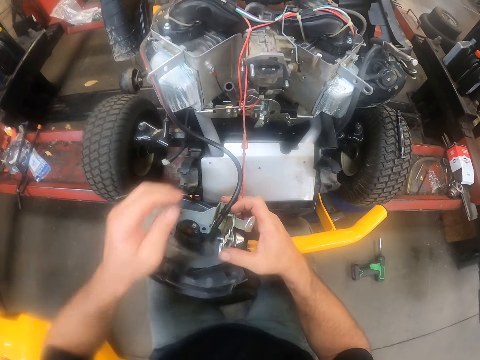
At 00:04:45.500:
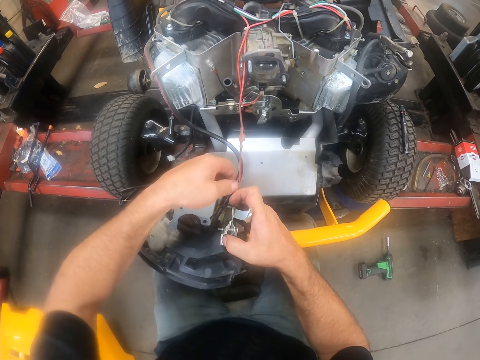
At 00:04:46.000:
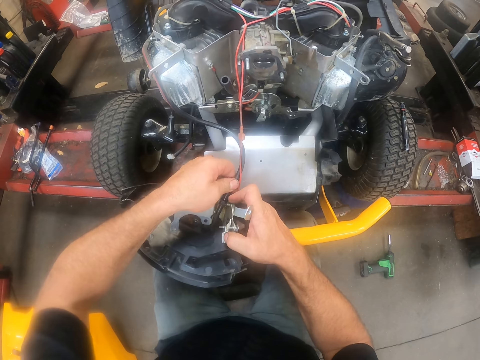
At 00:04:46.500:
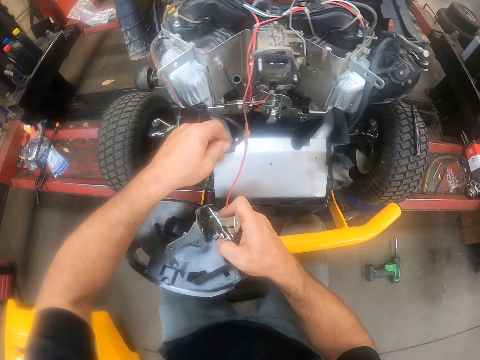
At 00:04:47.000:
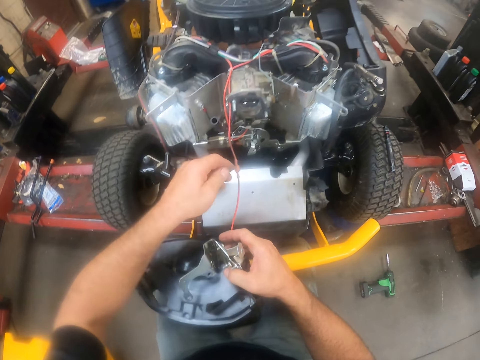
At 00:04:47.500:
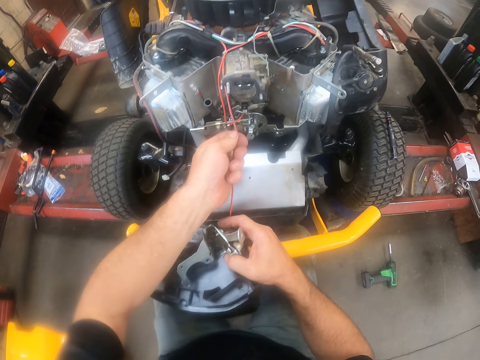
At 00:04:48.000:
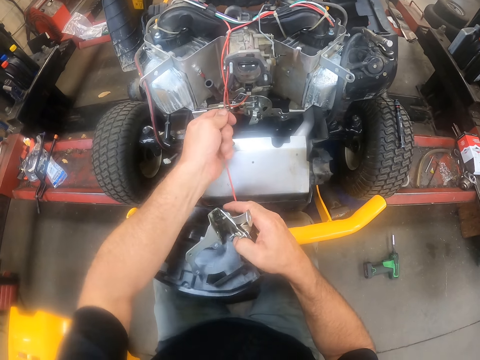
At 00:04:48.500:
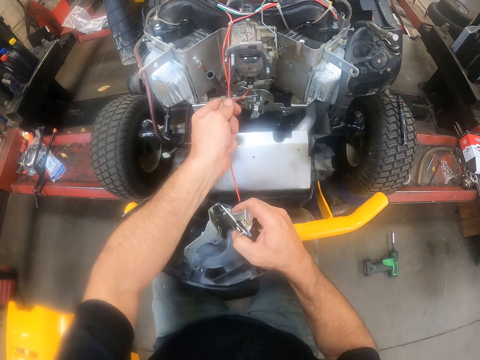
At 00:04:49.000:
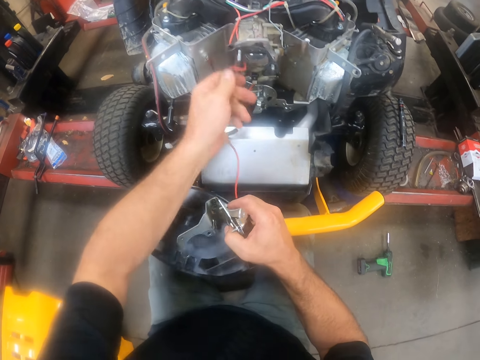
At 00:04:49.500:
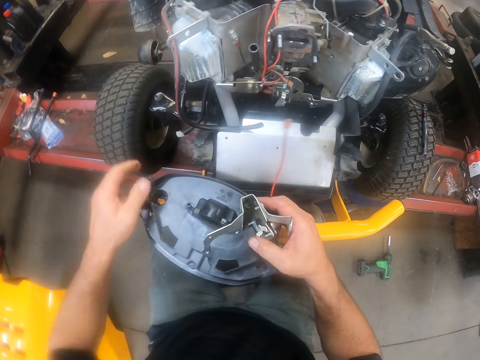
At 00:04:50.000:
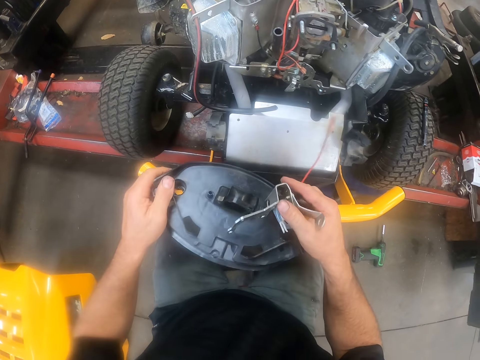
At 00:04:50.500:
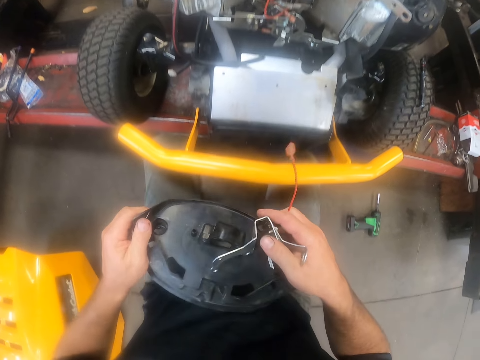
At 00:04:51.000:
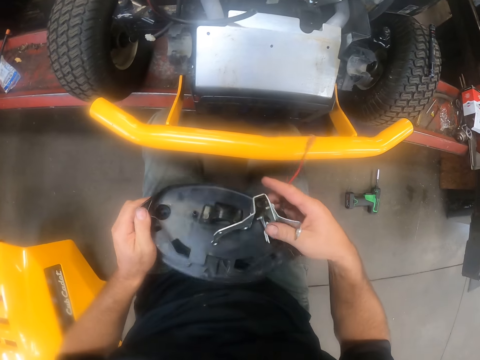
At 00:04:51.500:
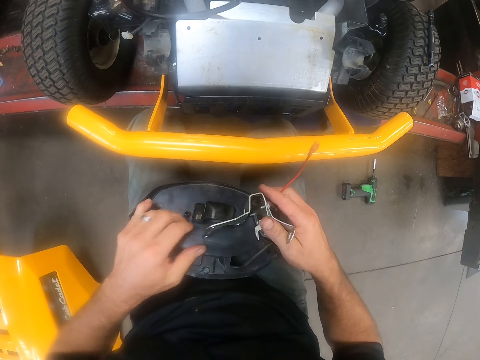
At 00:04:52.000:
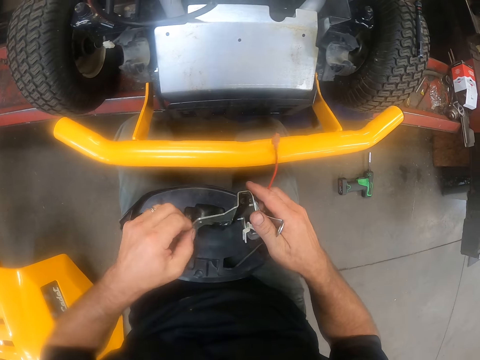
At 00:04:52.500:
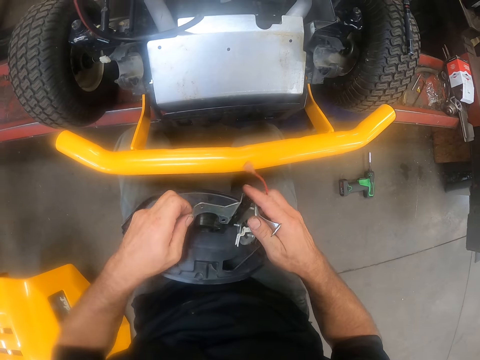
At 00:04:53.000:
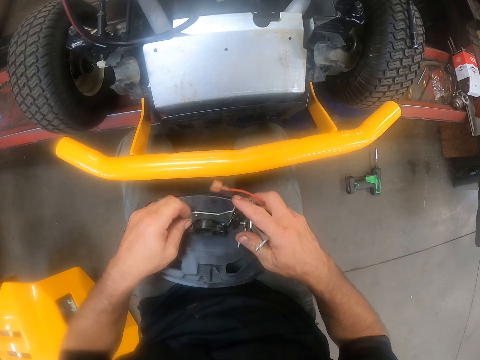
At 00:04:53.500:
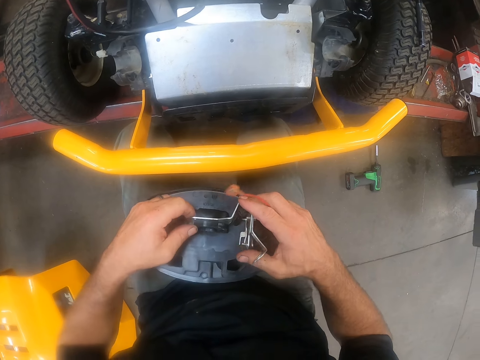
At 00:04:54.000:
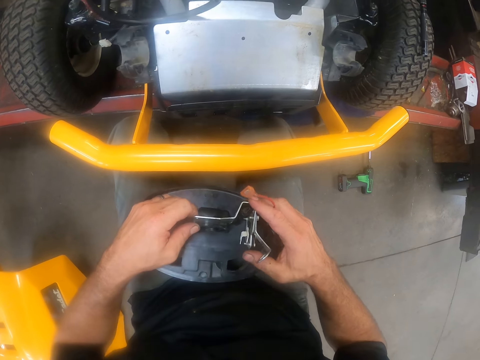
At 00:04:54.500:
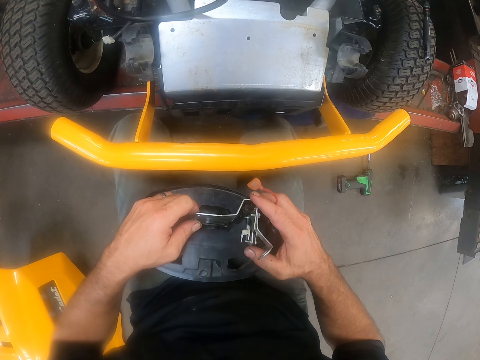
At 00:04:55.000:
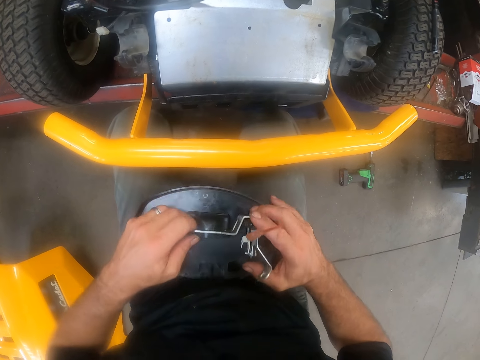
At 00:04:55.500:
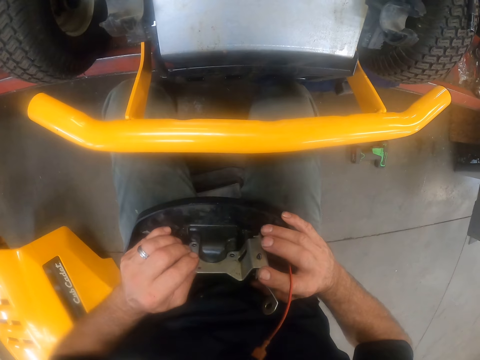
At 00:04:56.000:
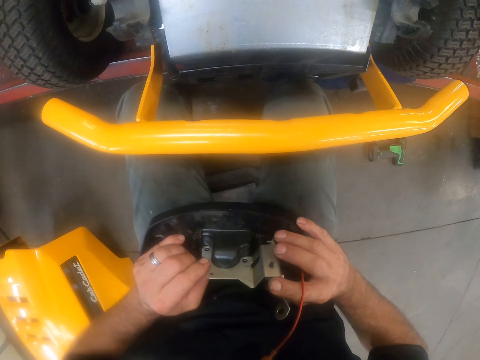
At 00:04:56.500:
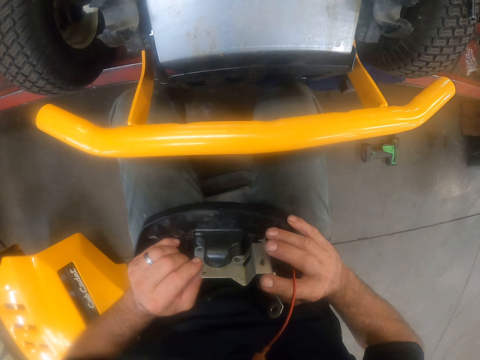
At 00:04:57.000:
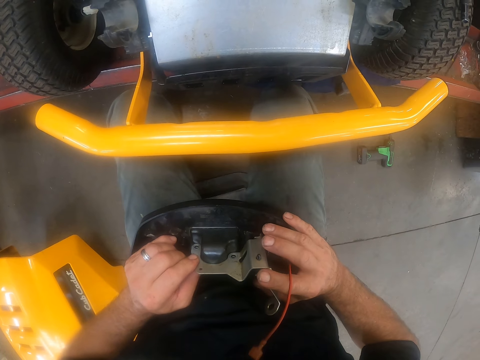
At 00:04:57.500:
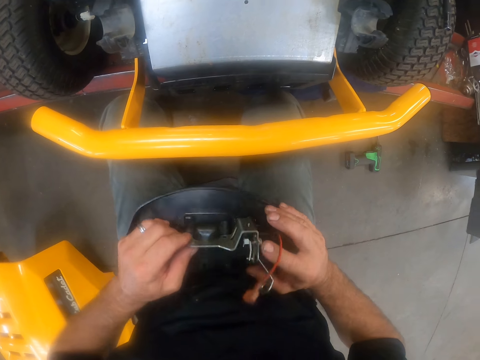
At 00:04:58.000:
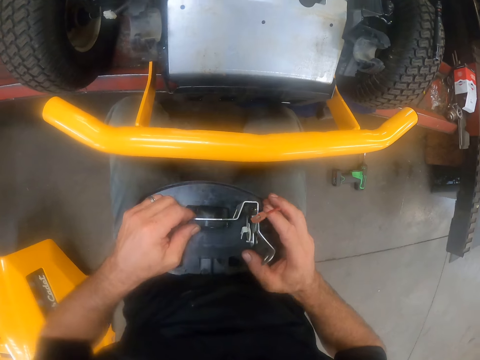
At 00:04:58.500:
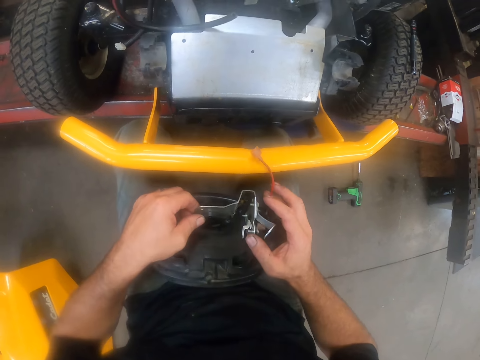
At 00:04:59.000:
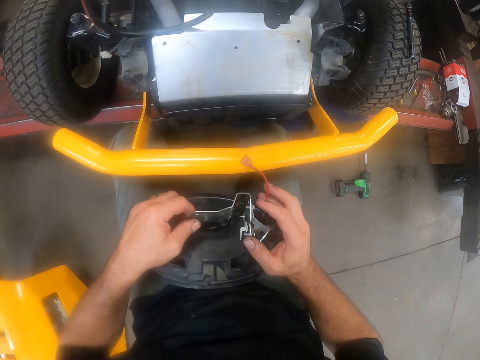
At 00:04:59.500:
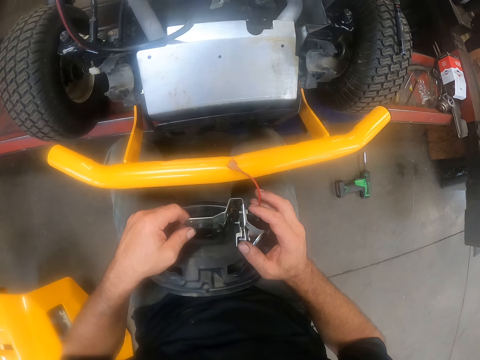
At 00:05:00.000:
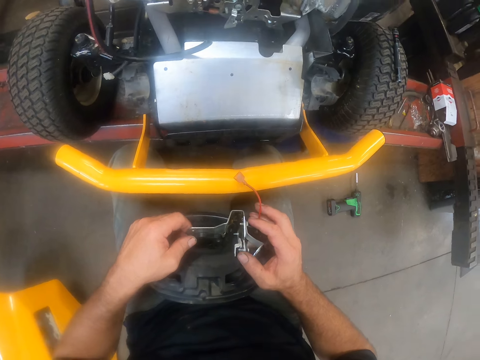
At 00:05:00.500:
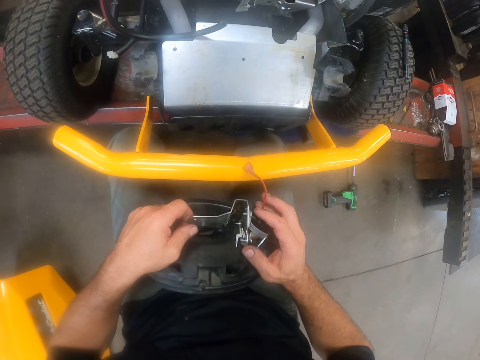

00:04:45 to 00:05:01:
The camera wearer pulls out a cable from the deck cover of the carburettor or lawn mower part. They pull out another cable from the deck cover of the carburettor. They examine the deck cover of the carburettor. They hold the lawn mower part. They look at the lawn mower part.

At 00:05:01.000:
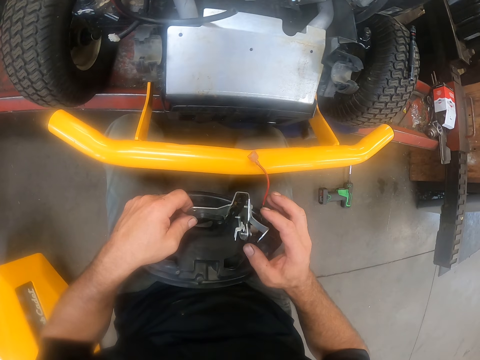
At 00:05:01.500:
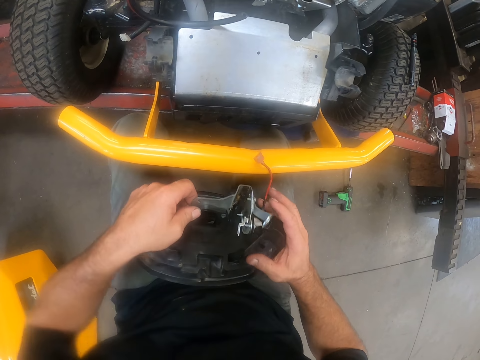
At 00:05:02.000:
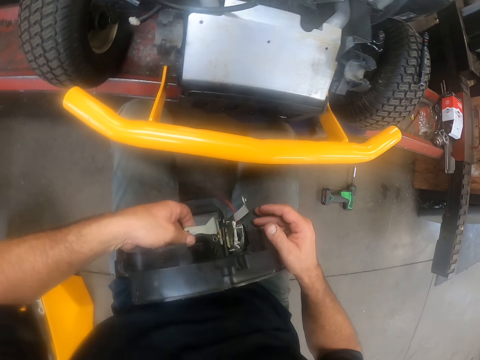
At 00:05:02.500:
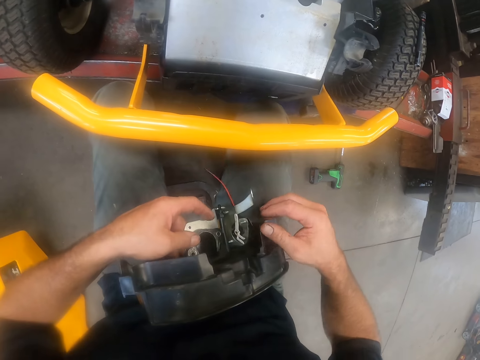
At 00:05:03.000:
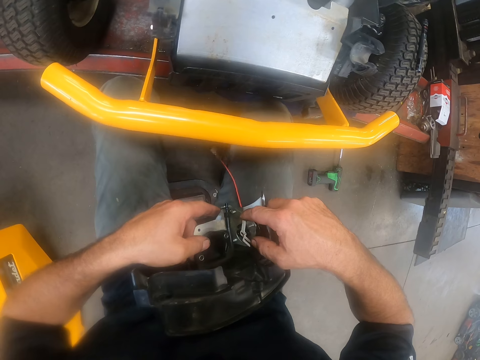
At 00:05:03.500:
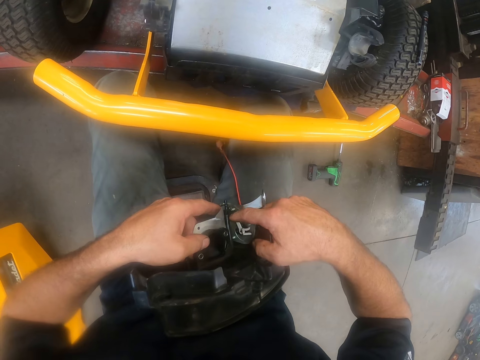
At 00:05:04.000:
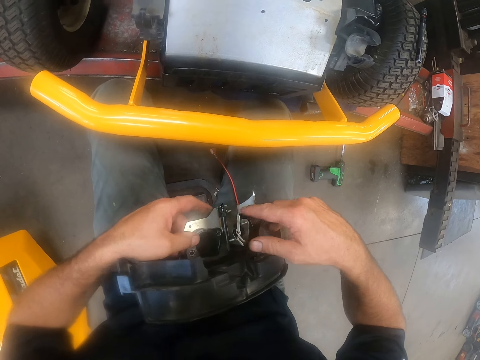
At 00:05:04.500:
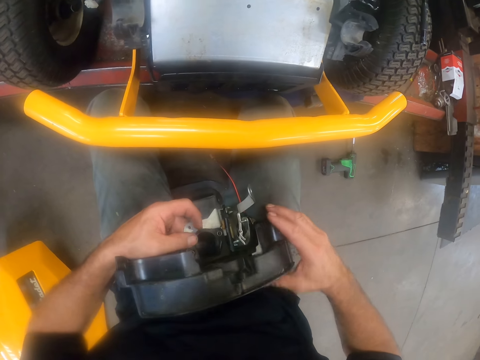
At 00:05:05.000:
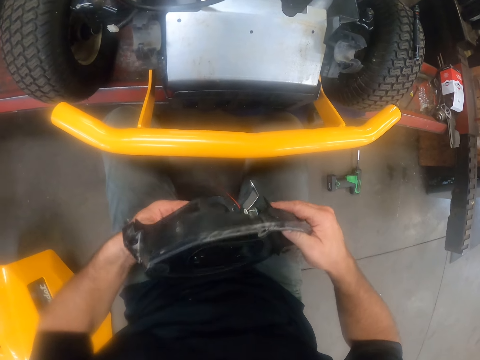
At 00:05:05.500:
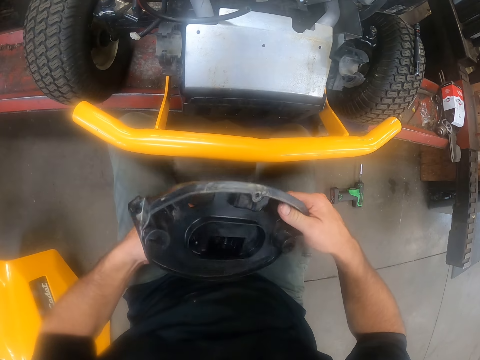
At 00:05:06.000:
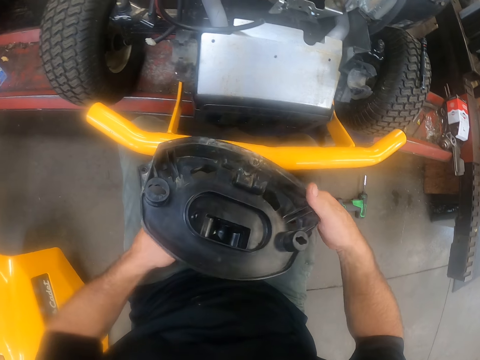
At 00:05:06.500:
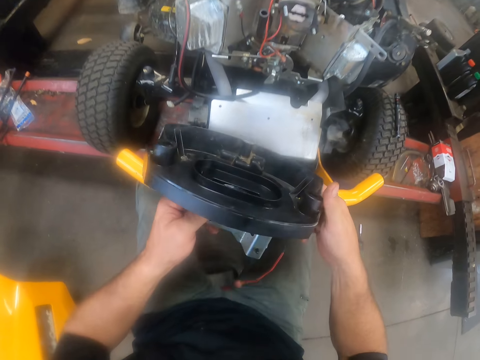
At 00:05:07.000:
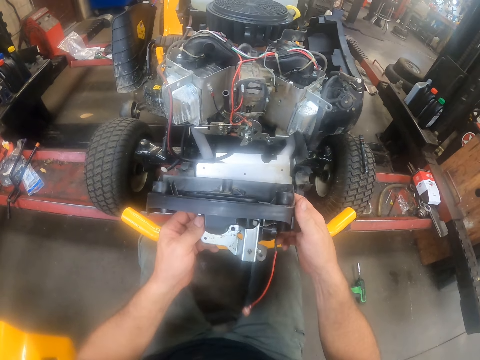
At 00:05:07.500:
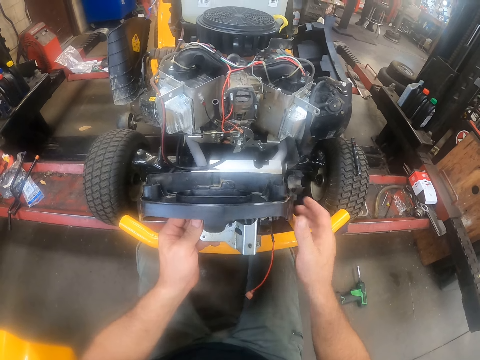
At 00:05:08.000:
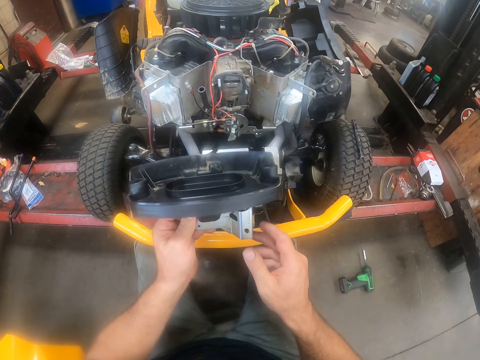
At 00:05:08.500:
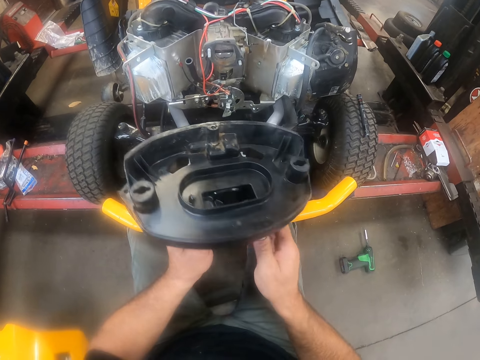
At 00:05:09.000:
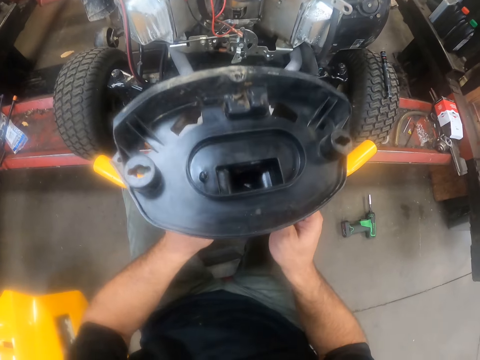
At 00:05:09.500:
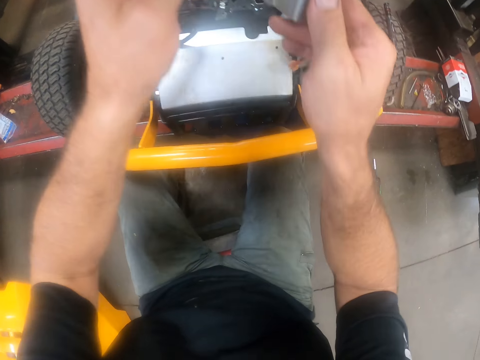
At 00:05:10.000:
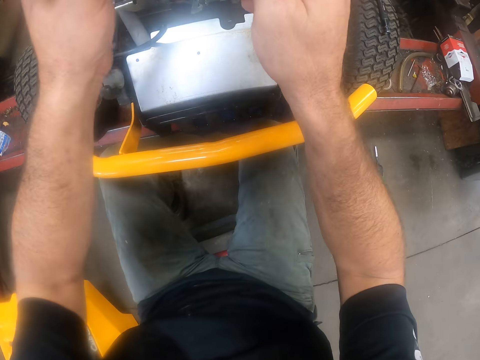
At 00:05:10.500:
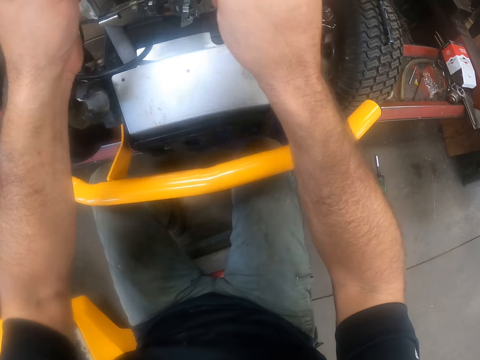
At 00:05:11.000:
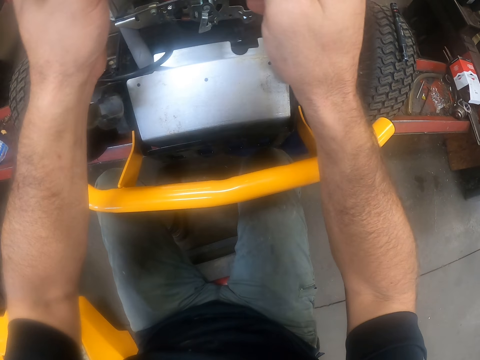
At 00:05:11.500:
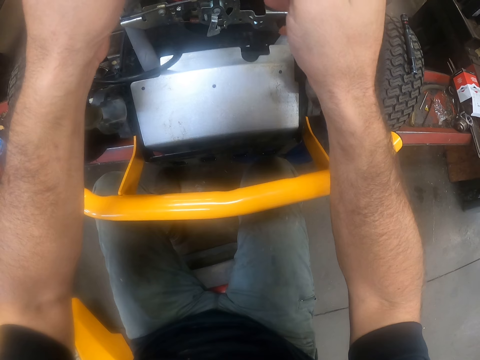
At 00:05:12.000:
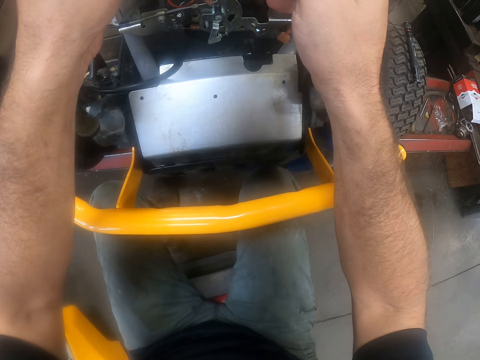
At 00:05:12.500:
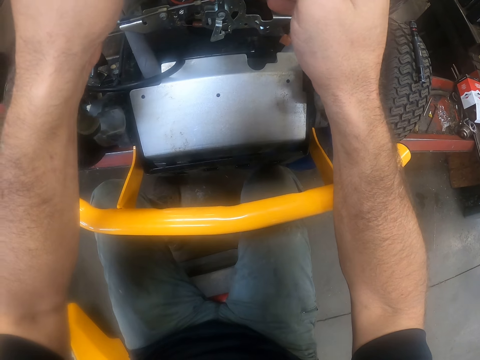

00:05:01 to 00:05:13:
The camera wearer turns the lawn mower part. He fits in the deck cover of the carburettor with his hands.
